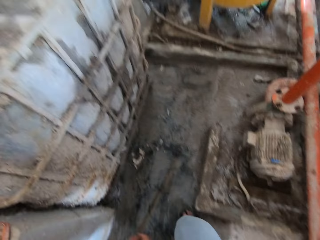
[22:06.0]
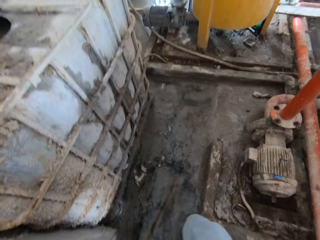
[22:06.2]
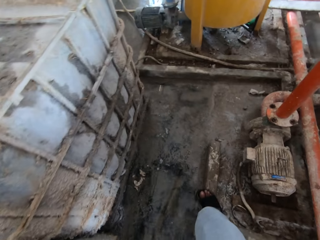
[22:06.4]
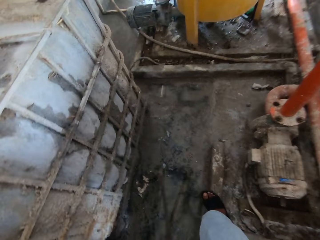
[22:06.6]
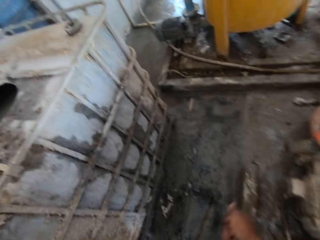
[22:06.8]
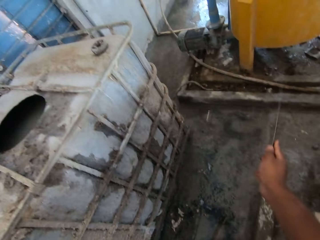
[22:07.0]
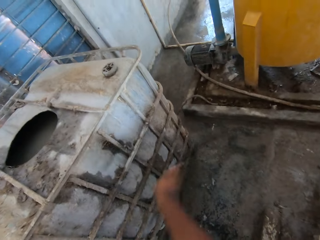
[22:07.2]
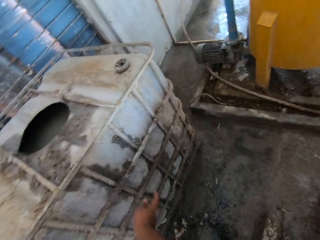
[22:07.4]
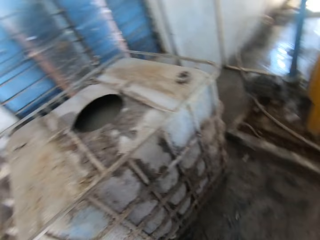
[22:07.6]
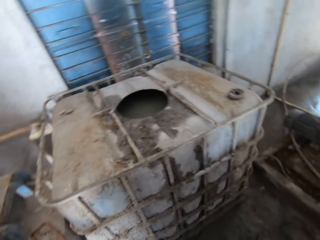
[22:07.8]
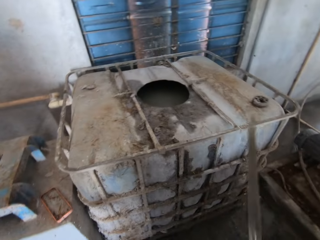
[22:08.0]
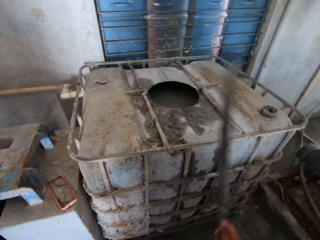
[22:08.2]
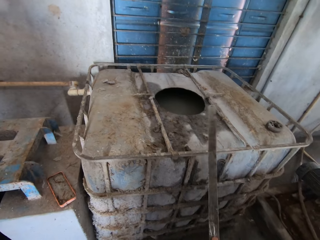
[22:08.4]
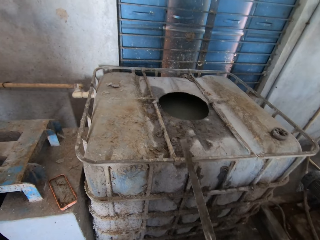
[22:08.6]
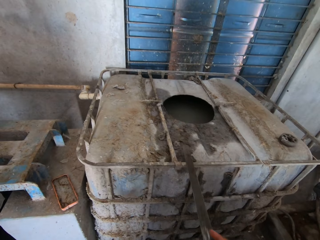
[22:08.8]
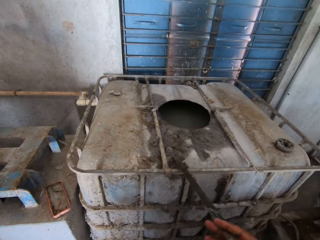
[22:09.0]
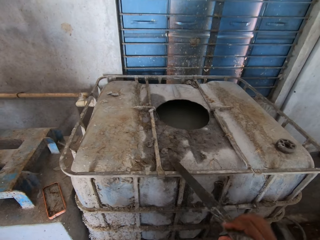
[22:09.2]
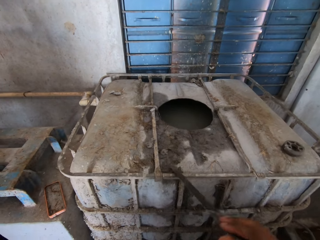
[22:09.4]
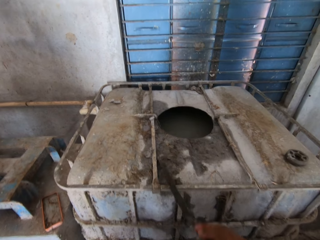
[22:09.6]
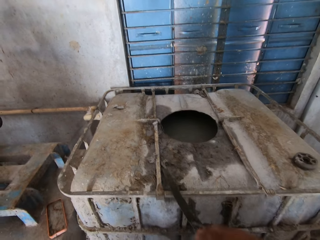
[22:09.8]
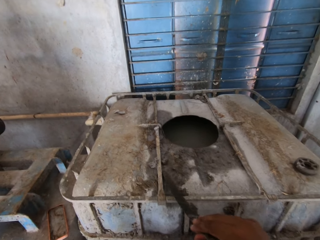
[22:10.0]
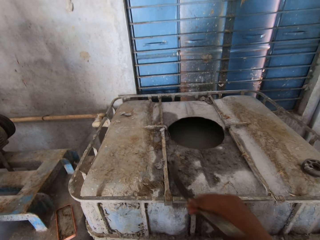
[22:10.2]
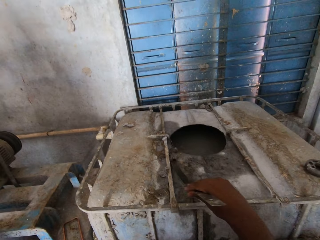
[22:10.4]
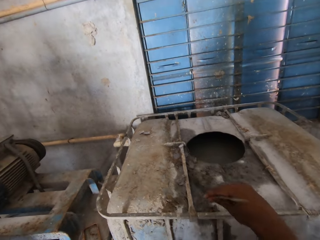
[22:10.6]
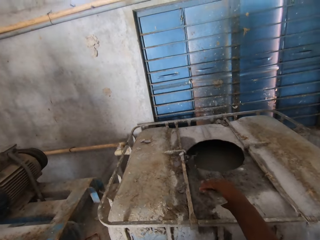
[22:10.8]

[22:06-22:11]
The camera wearer hits the drum with the metal.

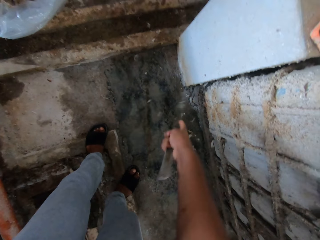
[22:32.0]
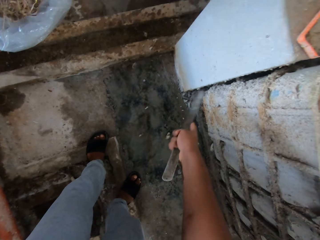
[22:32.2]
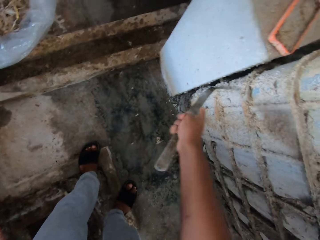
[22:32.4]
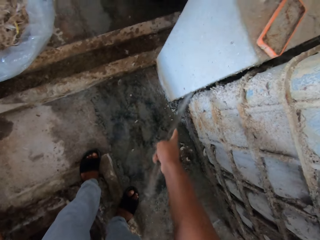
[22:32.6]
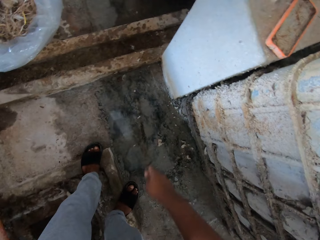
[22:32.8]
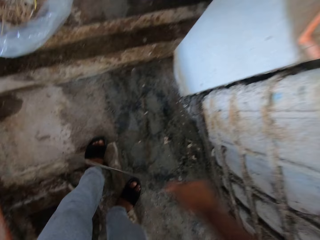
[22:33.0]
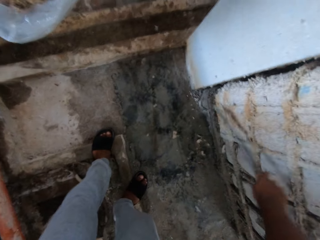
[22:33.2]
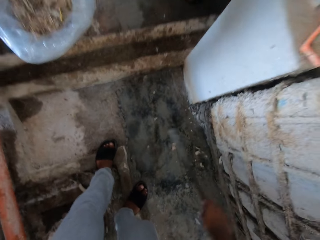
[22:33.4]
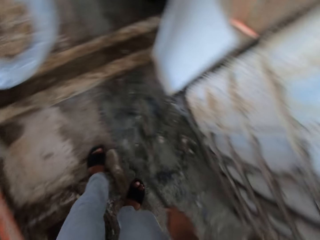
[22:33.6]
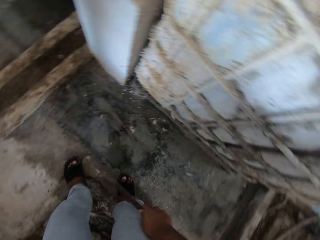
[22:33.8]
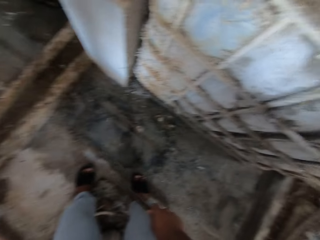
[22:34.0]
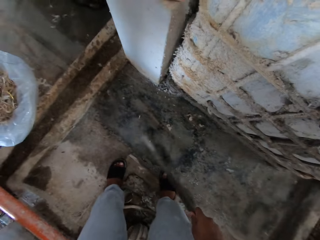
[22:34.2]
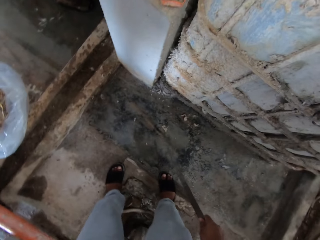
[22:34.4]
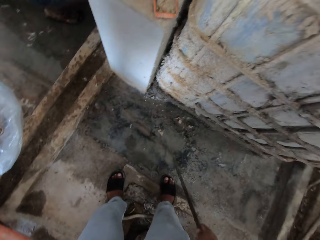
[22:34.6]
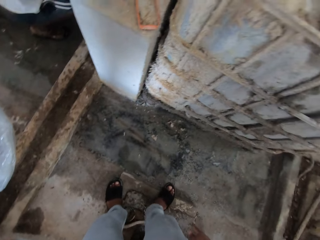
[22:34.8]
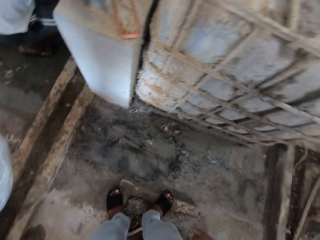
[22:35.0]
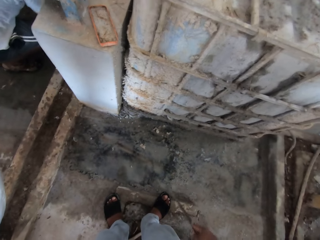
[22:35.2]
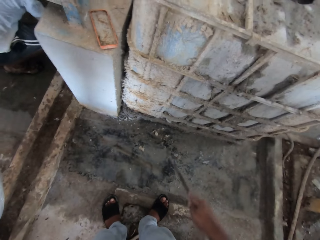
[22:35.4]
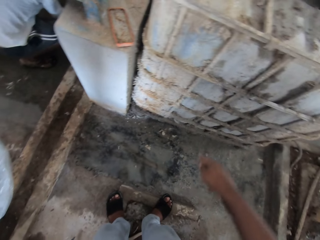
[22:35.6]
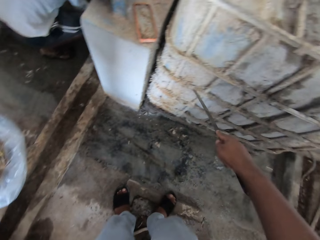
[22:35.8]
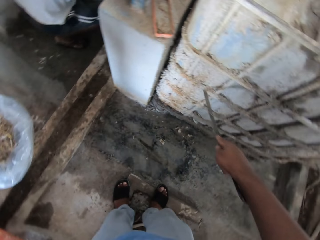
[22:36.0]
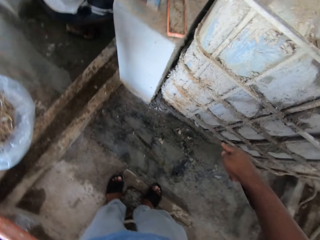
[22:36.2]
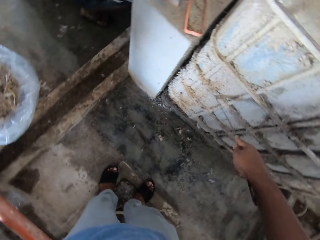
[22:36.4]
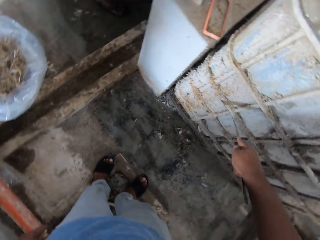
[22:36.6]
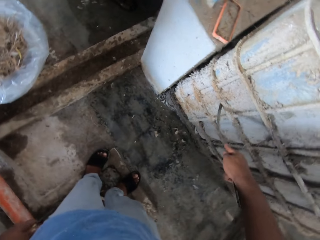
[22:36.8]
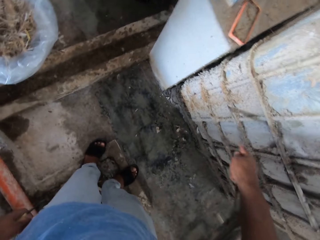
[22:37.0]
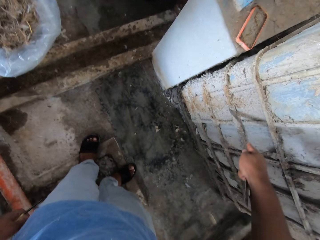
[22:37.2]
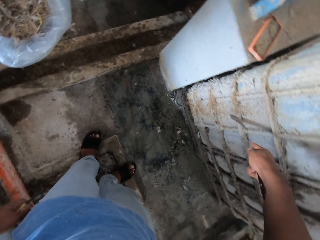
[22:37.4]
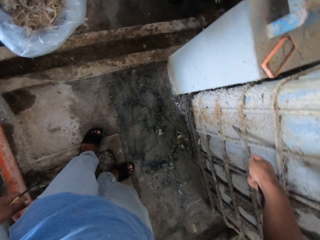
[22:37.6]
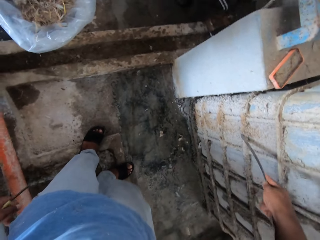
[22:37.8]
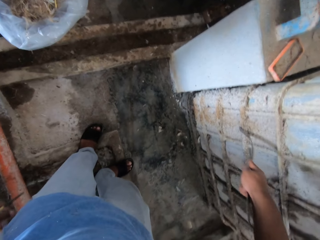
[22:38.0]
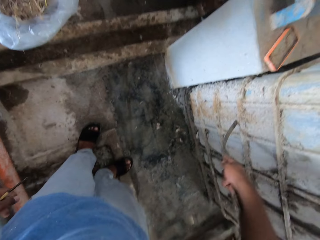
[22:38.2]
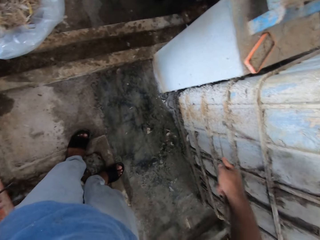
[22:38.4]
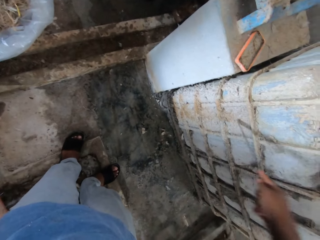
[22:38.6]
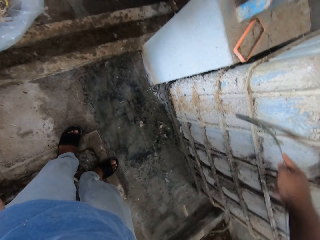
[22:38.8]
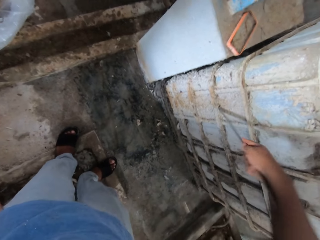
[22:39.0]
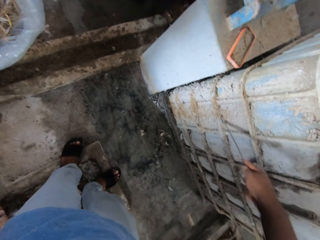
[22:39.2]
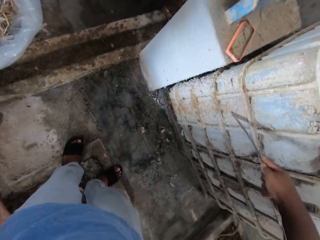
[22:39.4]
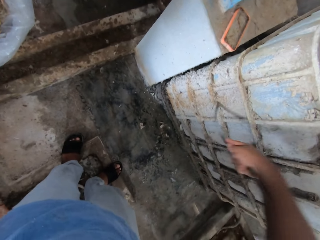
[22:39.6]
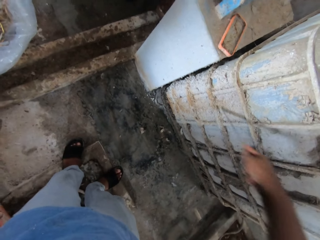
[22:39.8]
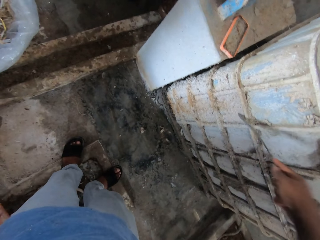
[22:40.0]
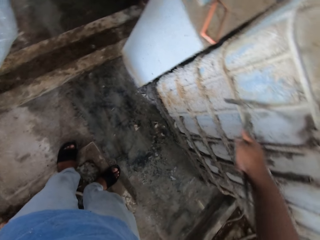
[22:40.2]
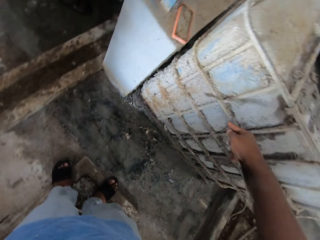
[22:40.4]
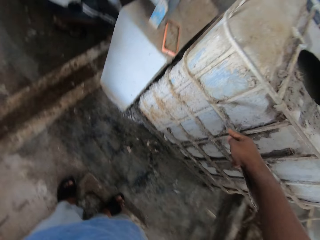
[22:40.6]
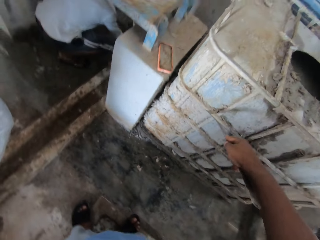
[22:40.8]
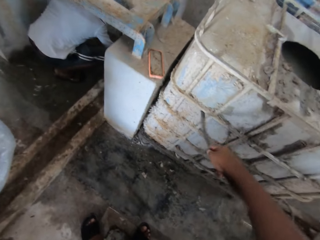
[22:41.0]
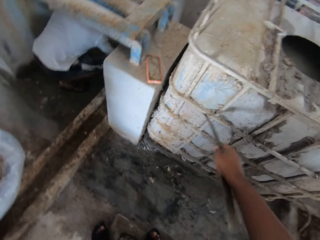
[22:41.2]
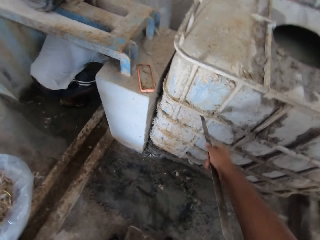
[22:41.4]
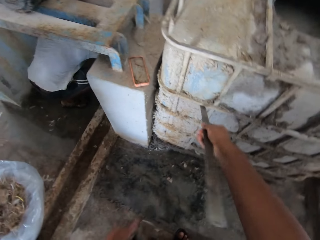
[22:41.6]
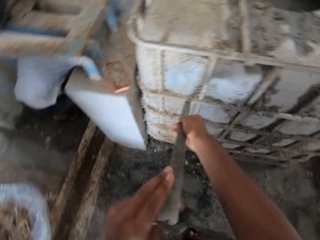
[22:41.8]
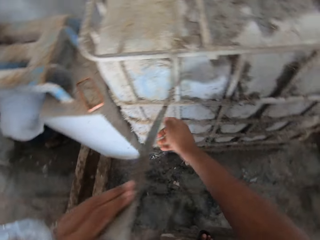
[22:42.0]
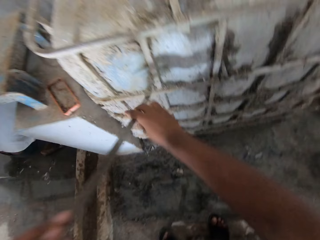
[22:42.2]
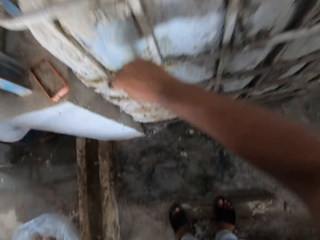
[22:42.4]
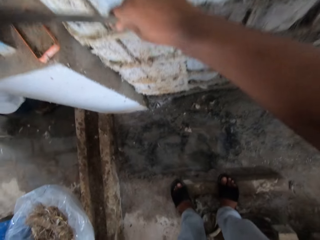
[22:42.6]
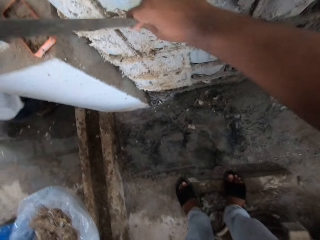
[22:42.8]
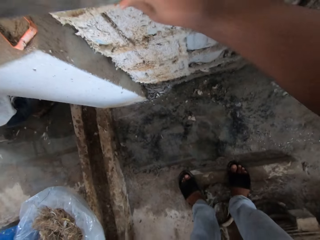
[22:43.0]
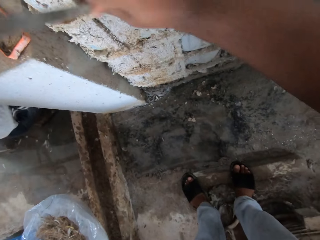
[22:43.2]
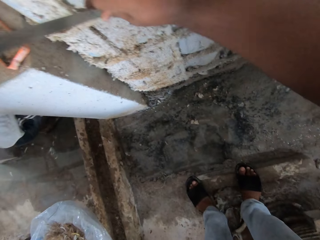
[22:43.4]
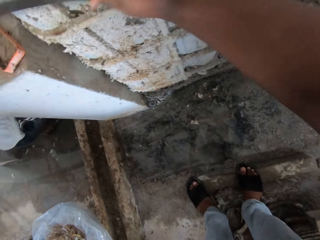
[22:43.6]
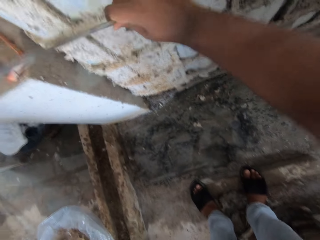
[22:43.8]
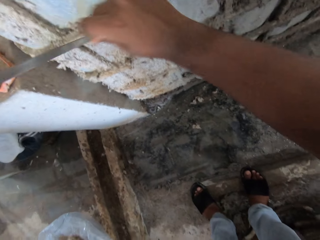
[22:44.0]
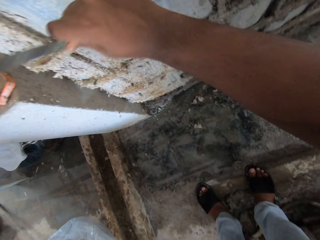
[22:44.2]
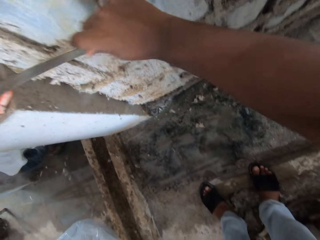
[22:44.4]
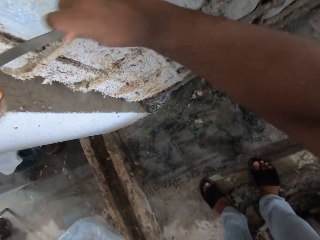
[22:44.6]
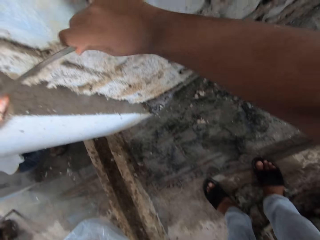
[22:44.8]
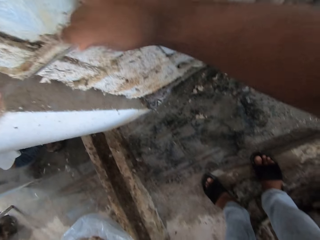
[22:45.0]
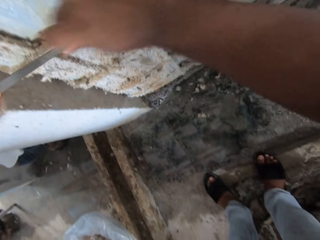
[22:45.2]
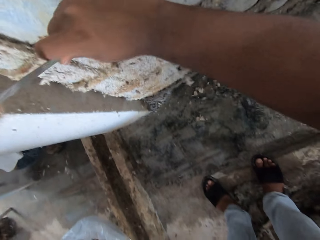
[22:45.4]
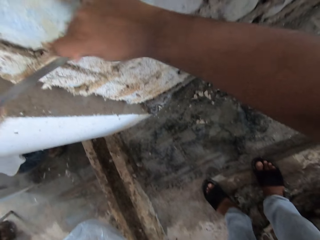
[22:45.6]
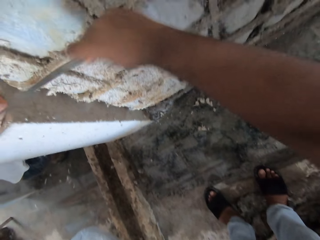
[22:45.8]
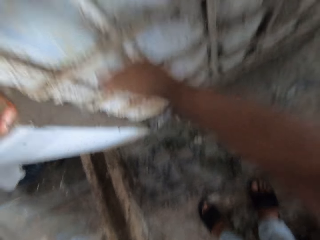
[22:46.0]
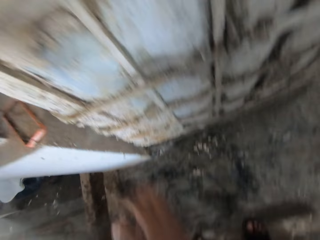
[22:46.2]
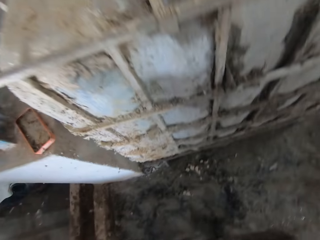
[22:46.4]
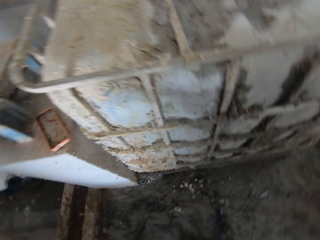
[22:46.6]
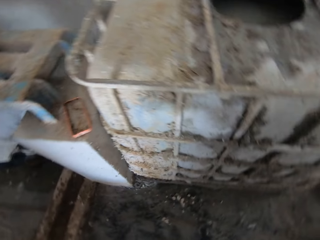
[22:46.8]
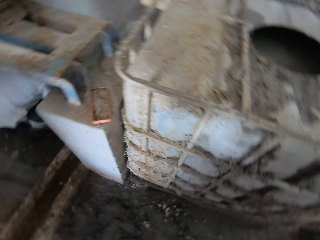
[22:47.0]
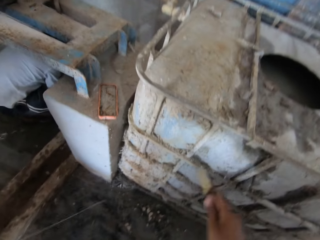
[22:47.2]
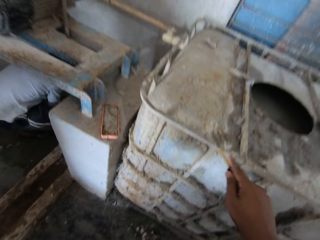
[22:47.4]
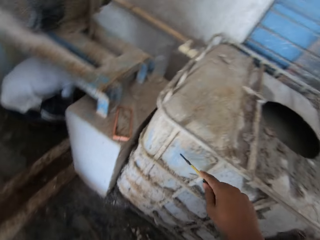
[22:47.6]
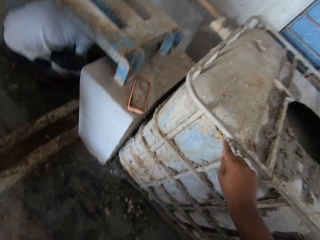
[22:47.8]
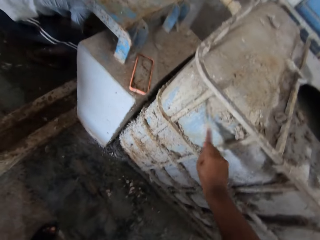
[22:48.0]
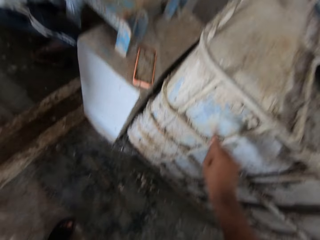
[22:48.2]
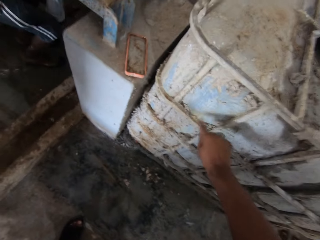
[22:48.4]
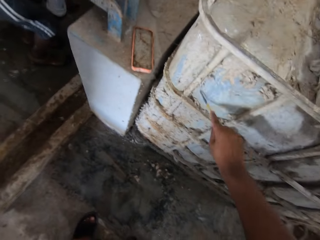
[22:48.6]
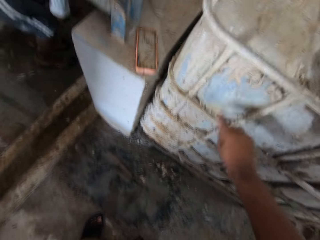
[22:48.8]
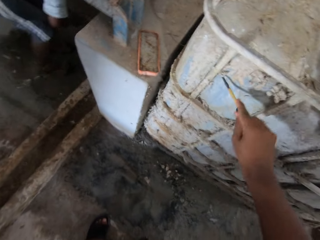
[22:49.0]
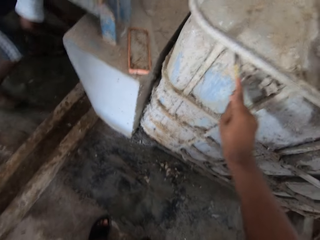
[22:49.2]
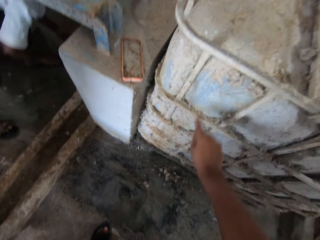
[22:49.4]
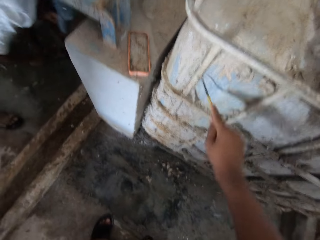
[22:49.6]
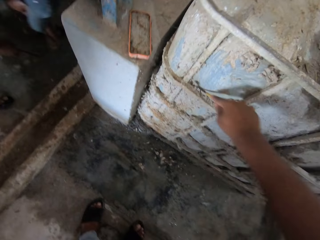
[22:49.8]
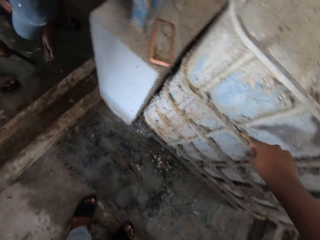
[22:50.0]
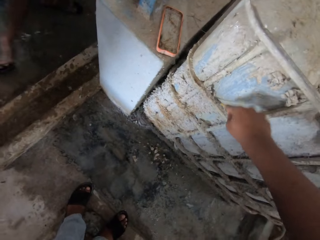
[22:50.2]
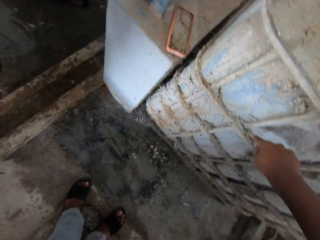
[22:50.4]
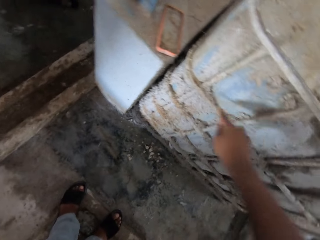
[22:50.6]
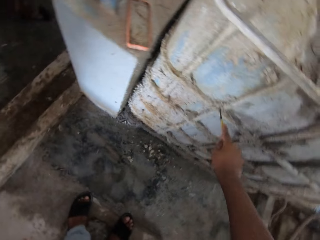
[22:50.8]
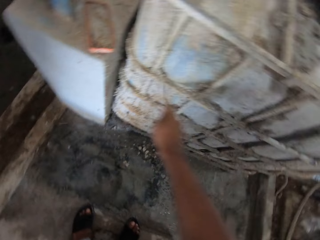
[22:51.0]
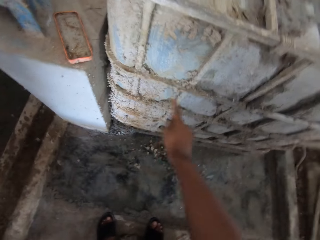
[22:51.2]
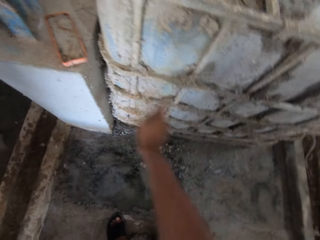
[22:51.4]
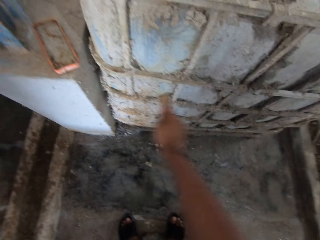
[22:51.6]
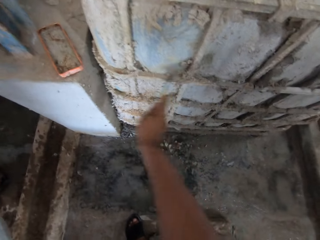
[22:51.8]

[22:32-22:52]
The camera wearer hits the drum with the metal. They scrub the drum with the metal. They look around the warehouse. They scrape concrete cement off the tank with a scraper.
